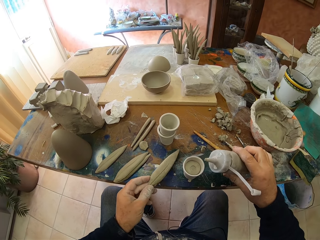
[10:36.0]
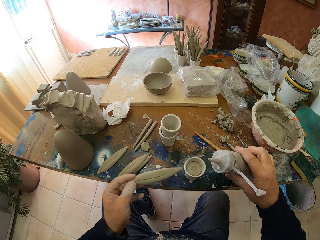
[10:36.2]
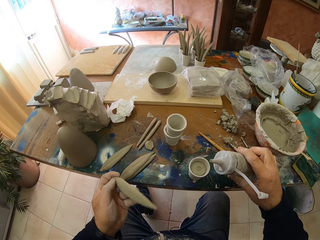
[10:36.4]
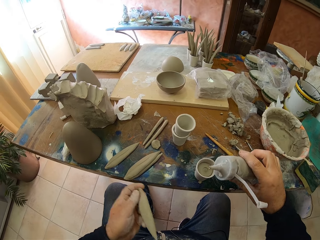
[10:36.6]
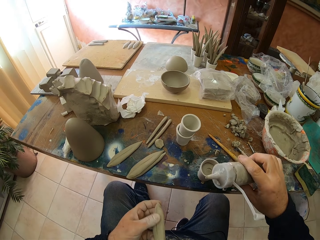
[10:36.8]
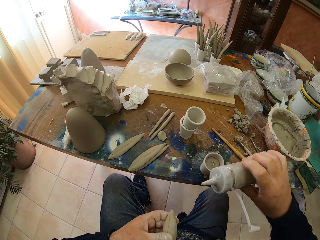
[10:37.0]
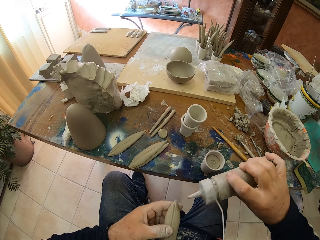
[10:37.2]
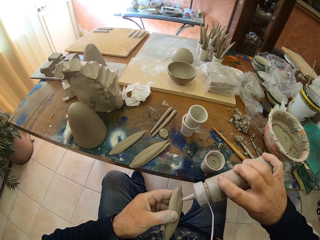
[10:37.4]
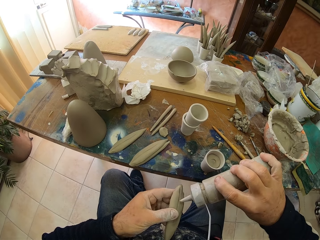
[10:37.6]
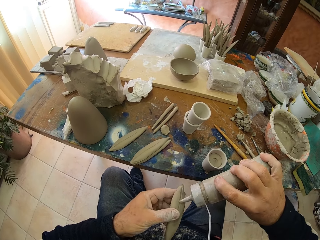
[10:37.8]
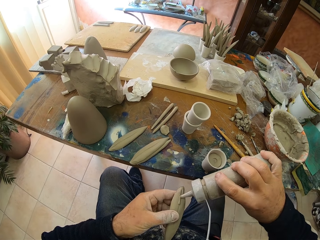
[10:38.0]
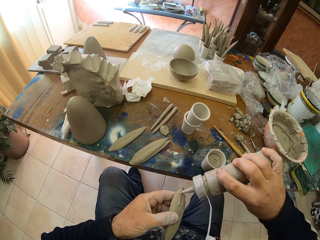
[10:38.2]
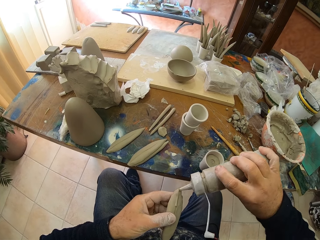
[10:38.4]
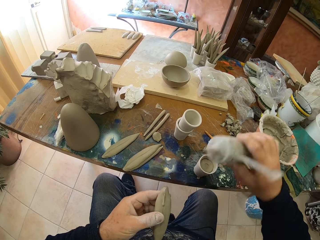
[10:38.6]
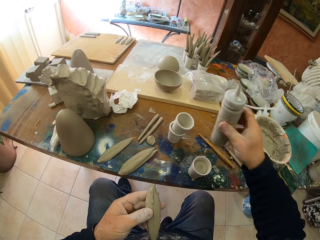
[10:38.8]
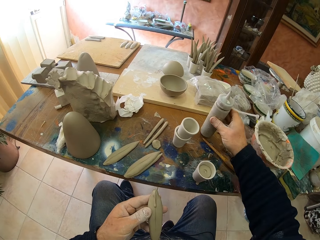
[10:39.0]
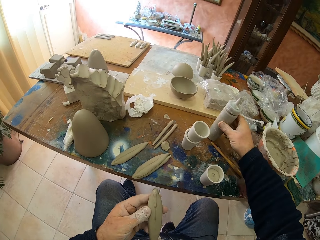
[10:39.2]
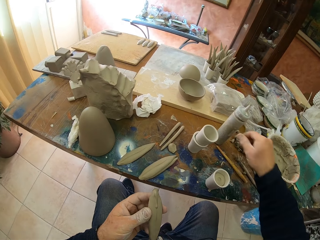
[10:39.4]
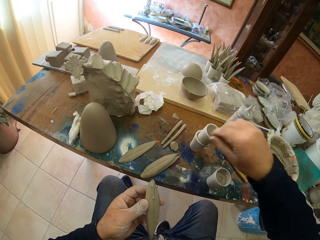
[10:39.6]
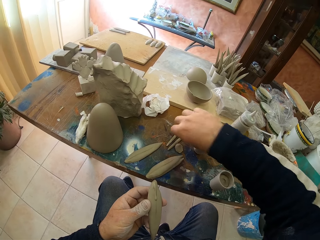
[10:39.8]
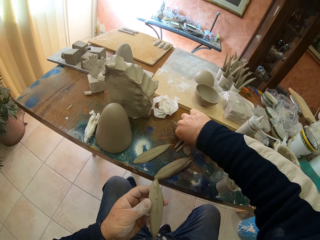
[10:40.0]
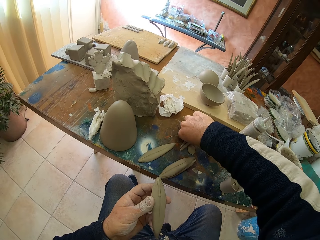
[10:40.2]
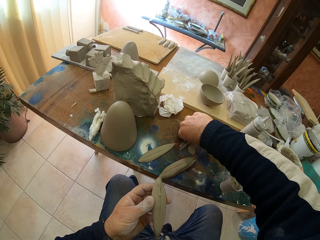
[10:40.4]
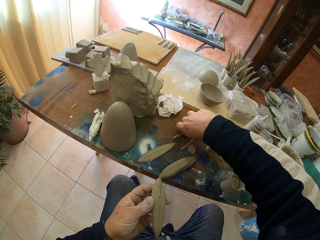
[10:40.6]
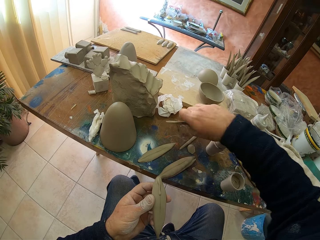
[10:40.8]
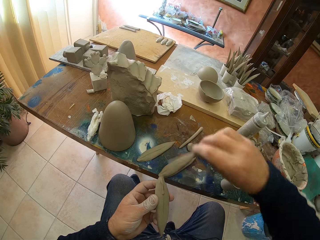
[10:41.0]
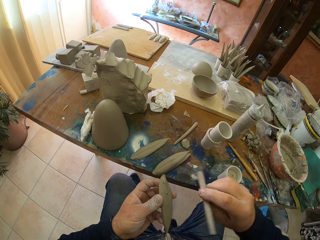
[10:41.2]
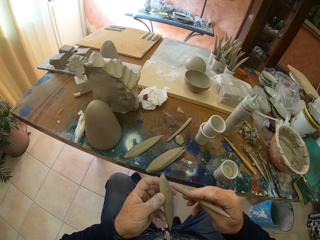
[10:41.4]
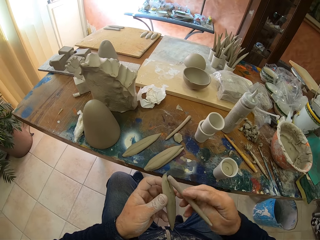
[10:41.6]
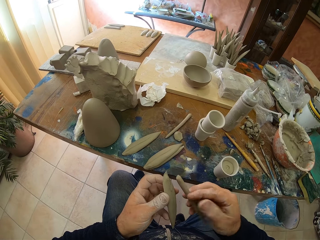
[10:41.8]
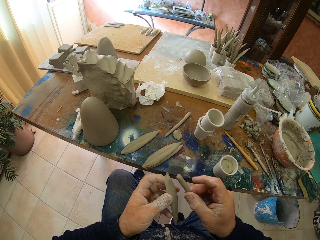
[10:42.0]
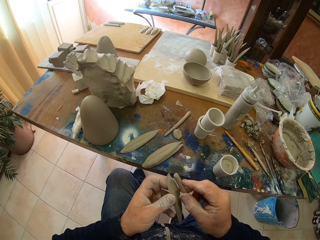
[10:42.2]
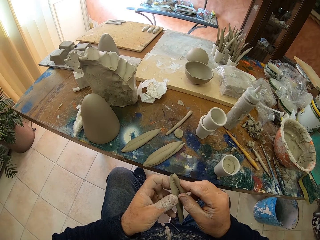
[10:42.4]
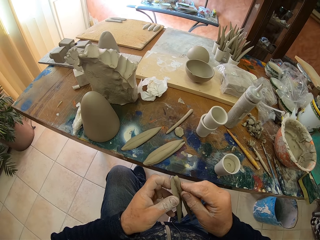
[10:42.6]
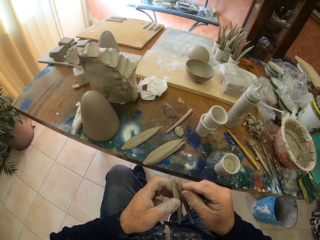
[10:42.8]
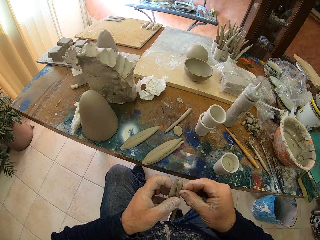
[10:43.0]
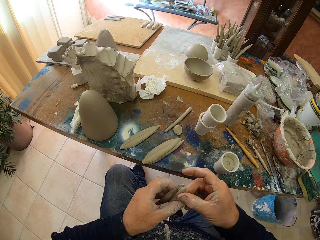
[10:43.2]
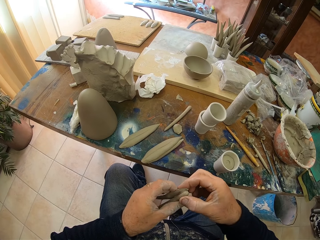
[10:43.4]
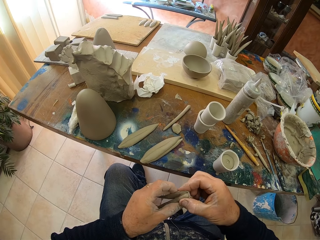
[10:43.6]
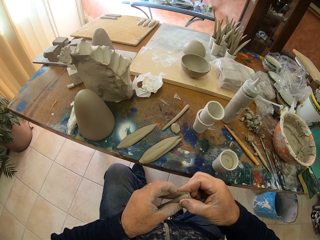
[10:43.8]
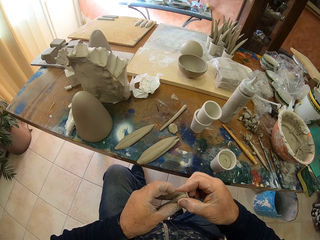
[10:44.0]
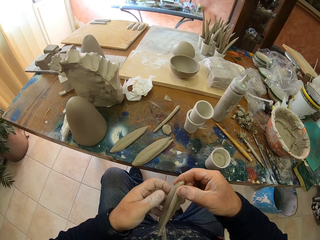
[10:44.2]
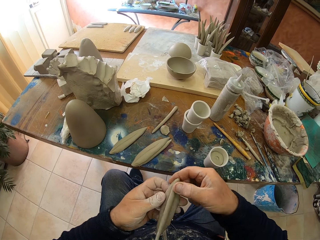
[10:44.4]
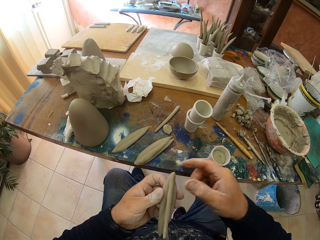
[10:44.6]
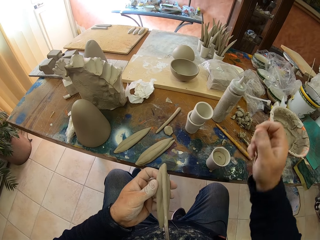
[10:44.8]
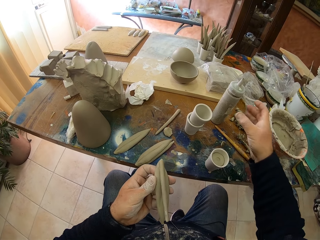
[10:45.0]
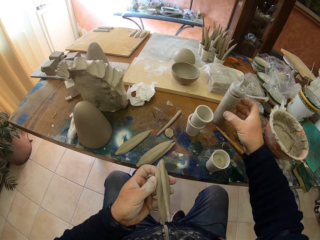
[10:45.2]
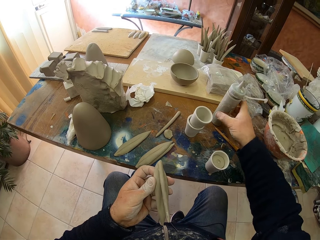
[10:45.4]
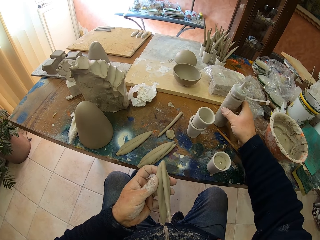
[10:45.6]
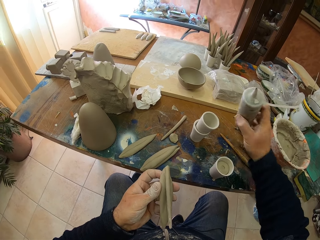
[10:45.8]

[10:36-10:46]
The camera wearer picks up a molding clay. They put something on the molding clay. They put something on the table. They attach the clay. They pick up some molding clay. They put the clay together.

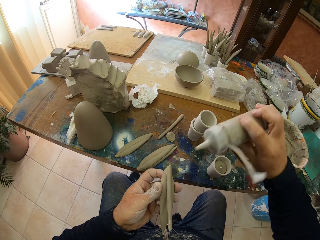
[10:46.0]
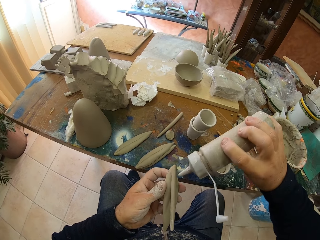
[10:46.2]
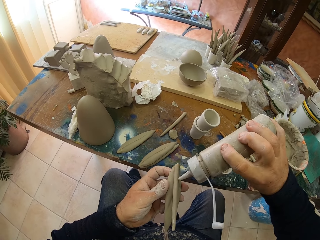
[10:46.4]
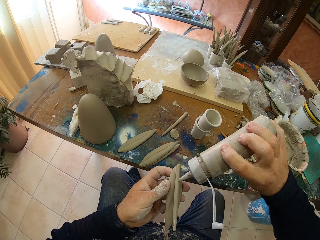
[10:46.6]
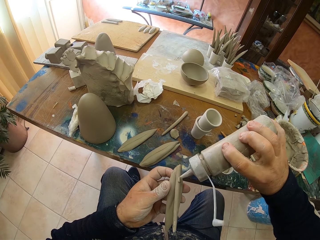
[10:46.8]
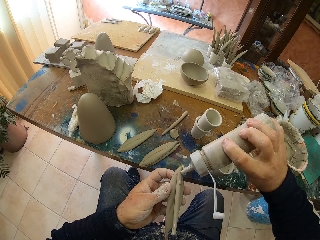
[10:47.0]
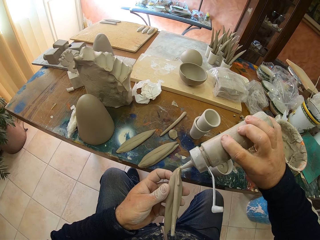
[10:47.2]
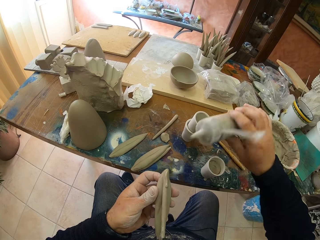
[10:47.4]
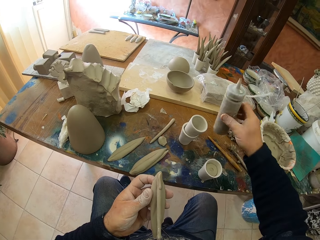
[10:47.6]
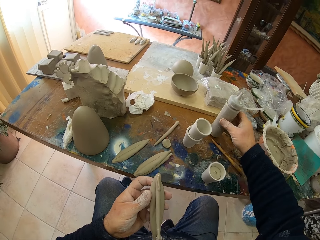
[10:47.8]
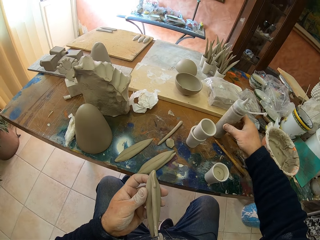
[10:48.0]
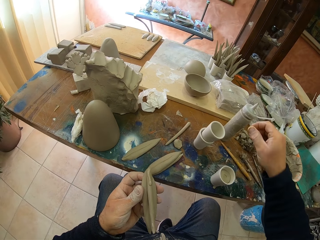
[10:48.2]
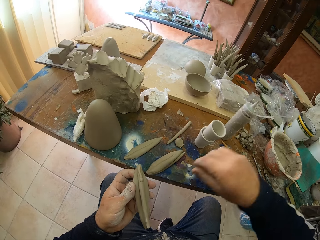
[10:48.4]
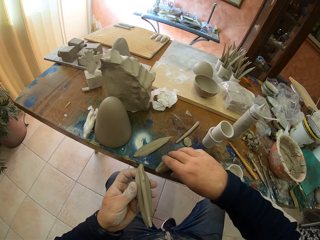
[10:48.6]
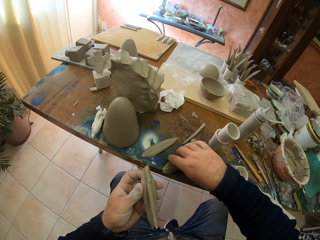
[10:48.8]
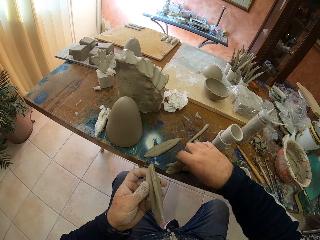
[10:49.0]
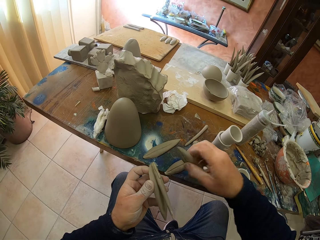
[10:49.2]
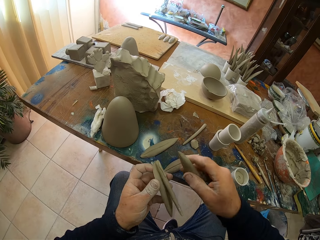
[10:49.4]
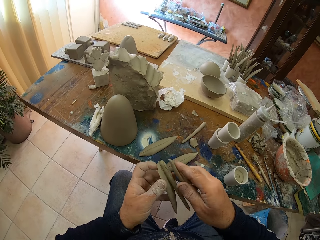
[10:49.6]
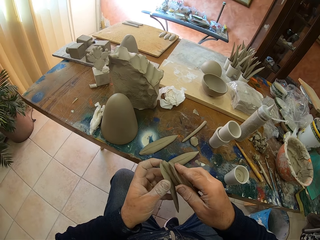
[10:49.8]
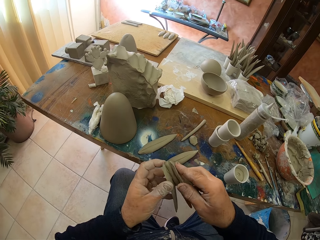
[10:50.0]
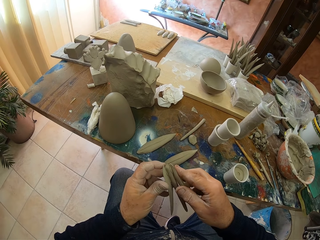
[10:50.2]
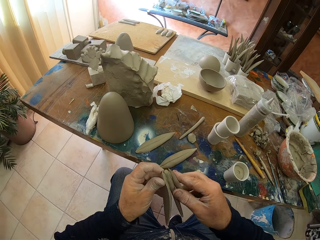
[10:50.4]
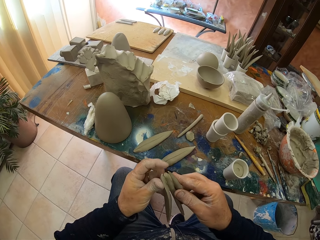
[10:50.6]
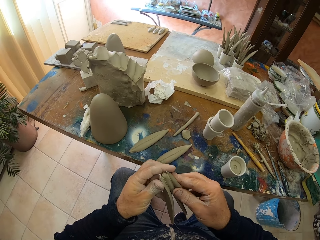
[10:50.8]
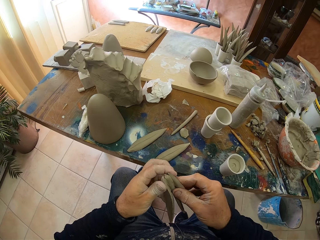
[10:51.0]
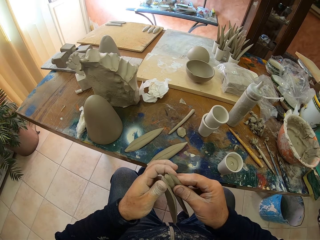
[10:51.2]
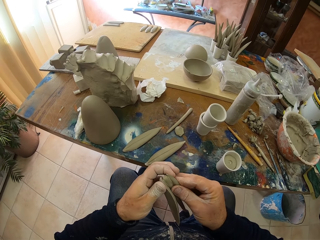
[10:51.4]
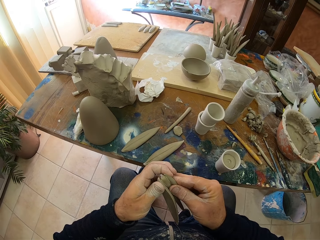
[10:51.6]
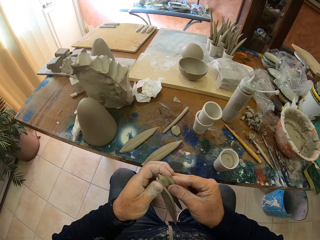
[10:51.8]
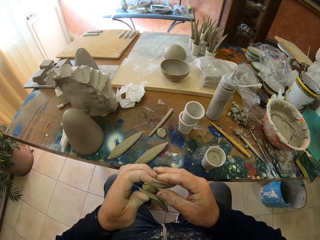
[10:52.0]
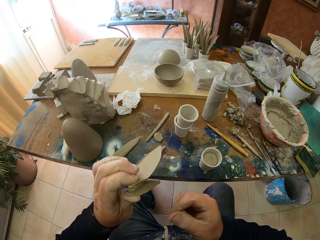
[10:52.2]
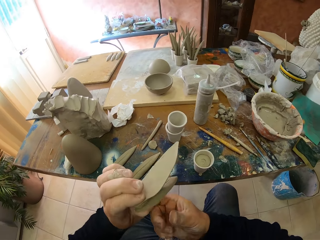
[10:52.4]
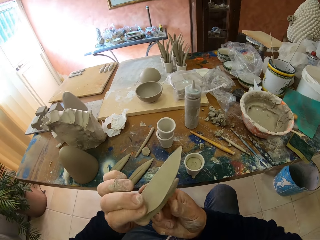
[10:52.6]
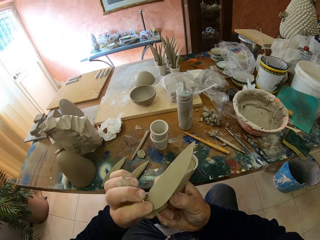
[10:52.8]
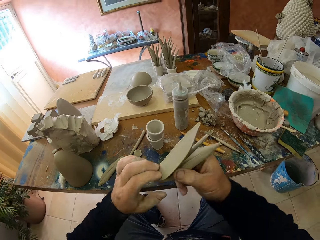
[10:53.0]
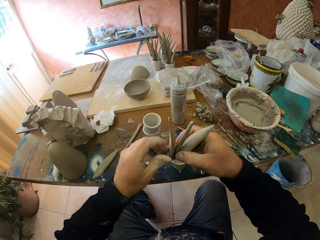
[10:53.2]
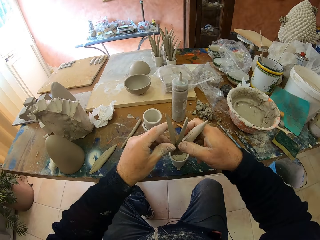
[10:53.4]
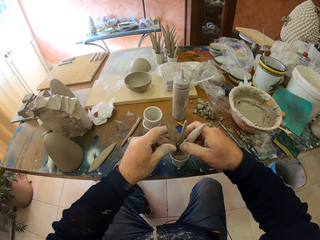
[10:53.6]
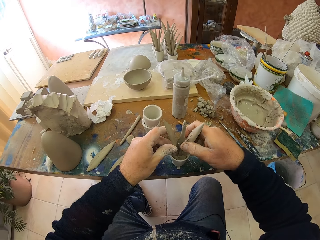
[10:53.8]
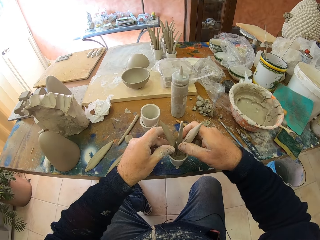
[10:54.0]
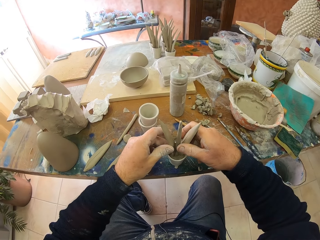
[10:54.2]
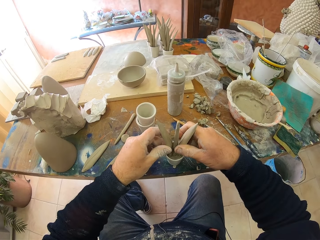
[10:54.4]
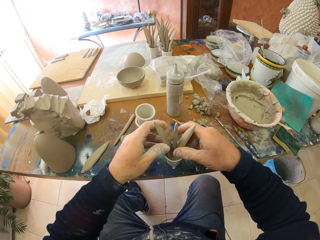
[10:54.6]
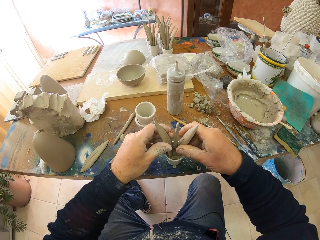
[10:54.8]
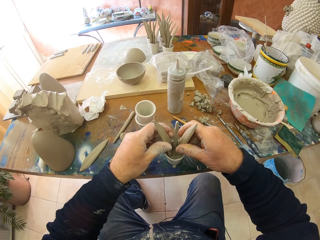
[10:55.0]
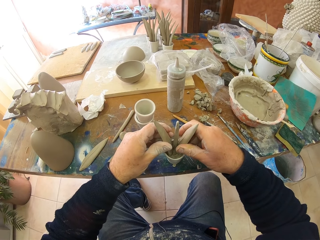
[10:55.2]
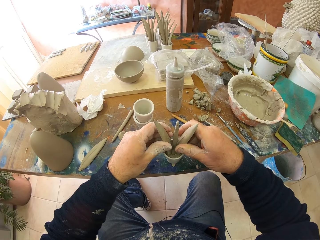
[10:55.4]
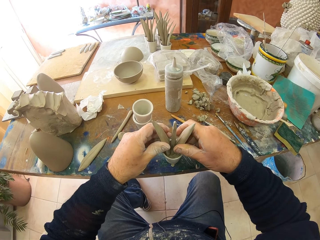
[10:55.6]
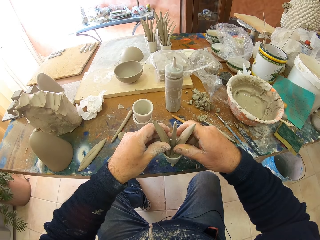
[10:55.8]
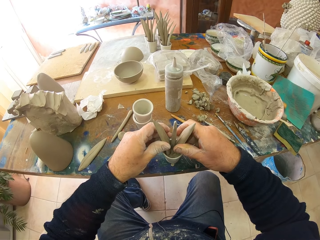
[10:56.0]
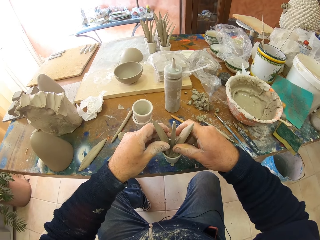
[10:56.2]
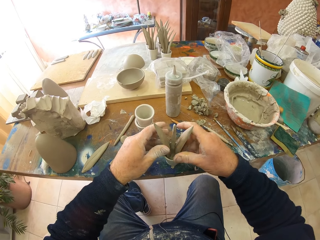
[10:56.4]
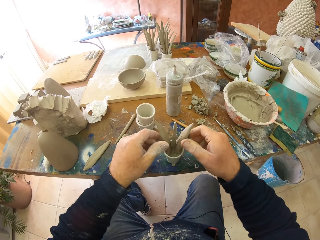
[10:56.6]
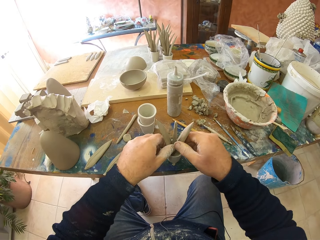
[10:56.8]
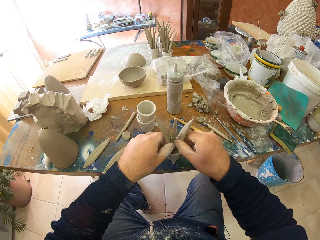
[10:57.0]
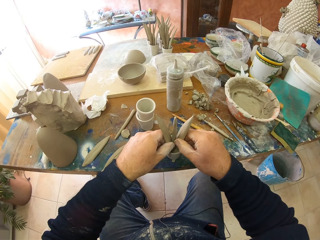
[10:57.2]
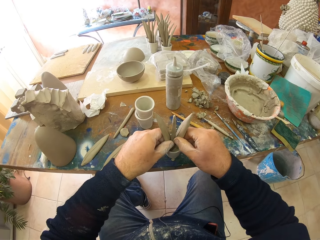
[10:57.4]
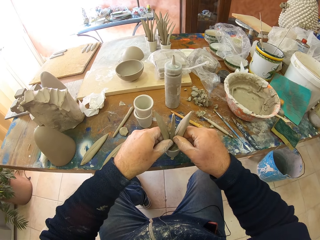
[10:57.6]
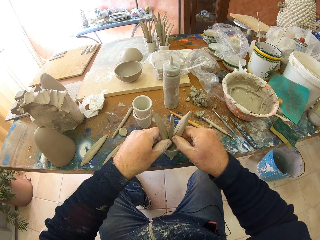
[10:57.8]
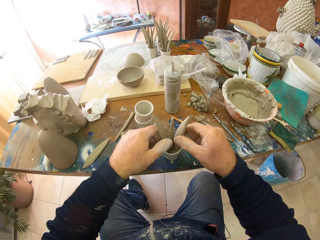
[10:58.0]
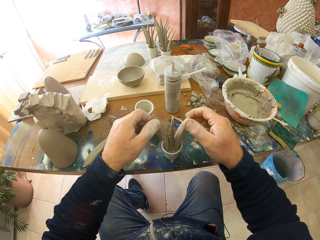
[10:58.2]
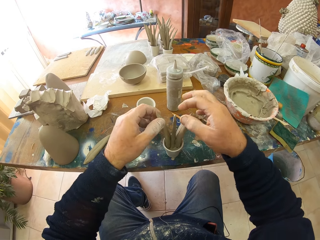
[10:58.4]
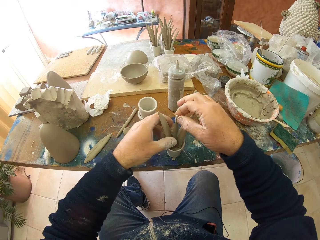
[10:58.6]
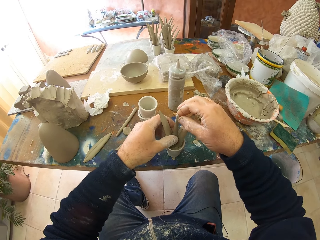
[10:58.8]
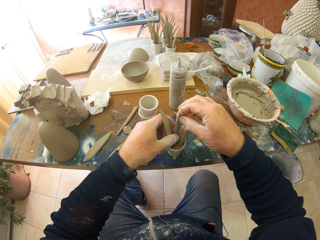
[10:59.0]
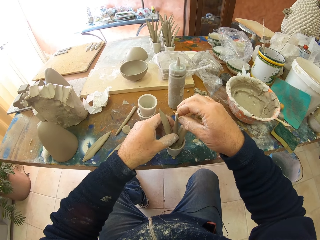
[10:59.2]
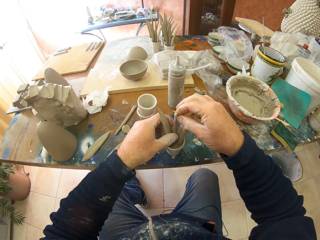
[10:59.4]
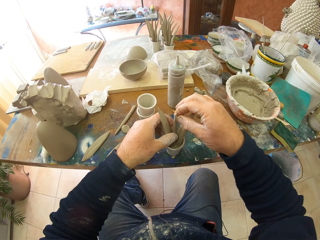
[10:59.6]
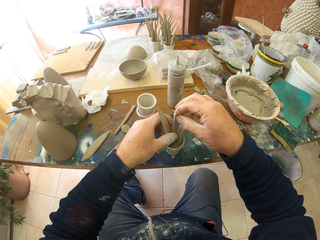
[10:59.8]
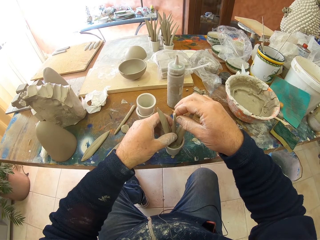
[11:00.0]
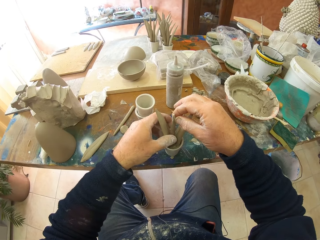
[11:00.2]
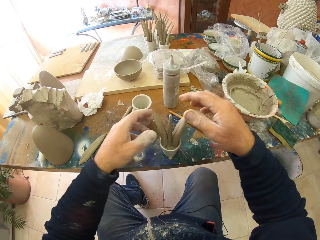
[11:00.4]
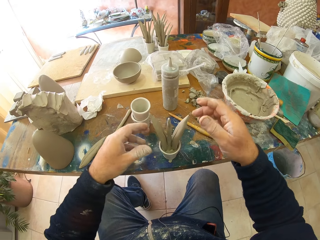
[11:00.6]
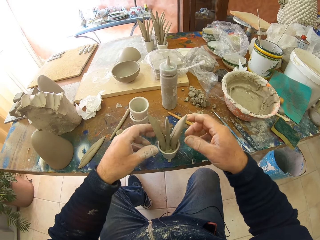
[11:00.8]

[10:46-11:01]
The camera wearer picks up something. They put something on the molding clay. They put something on the table. They pick up the molding clay. They put the clay together. They put the clay in the container.
